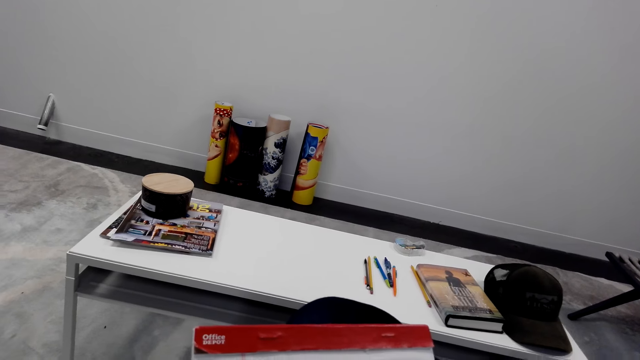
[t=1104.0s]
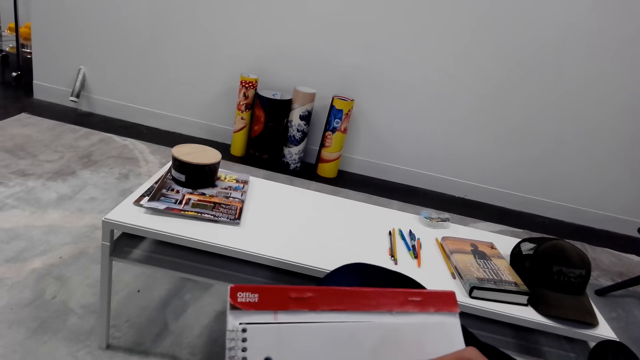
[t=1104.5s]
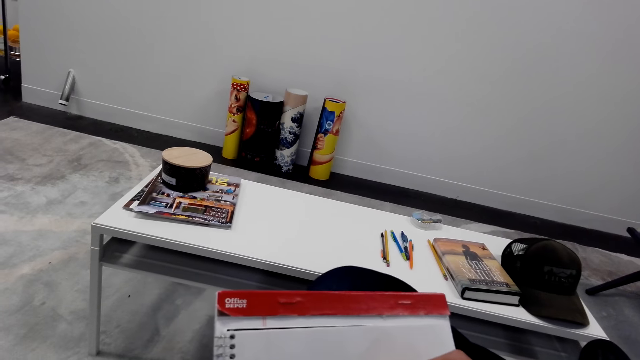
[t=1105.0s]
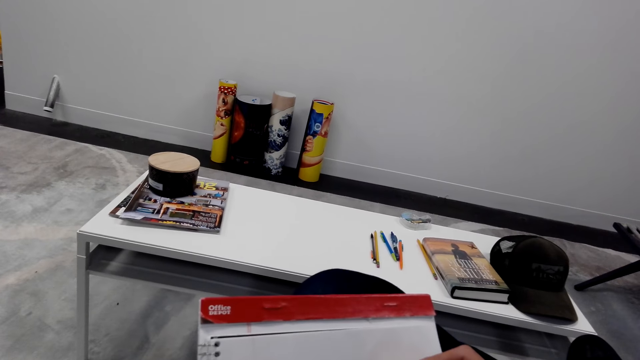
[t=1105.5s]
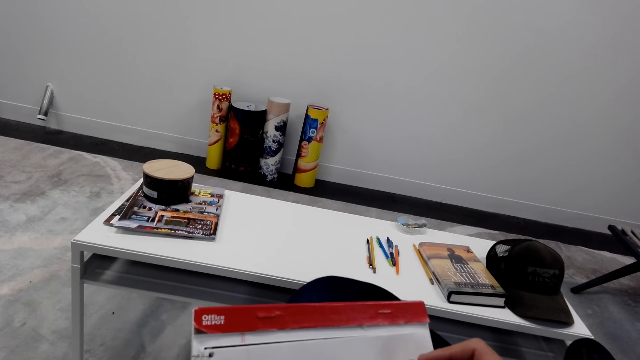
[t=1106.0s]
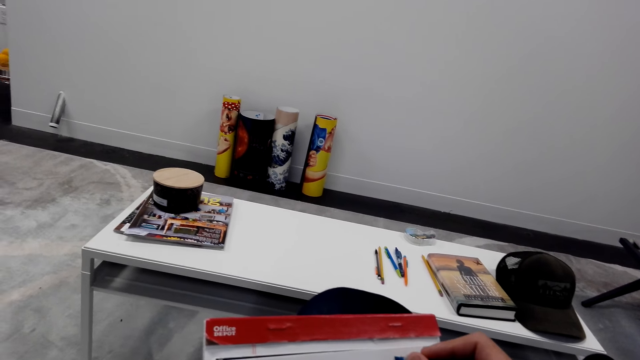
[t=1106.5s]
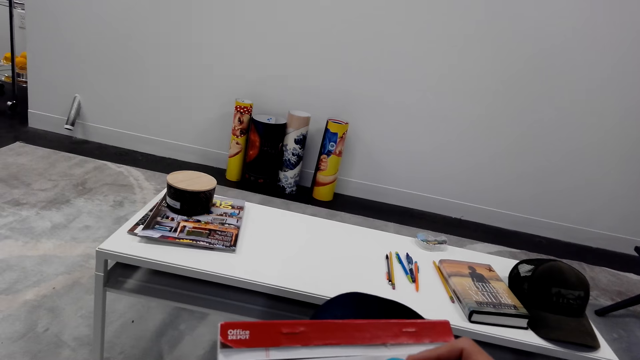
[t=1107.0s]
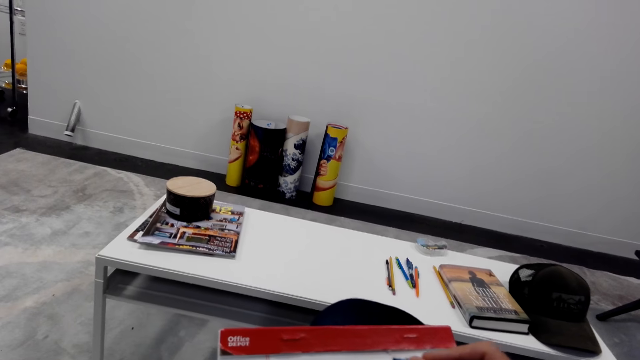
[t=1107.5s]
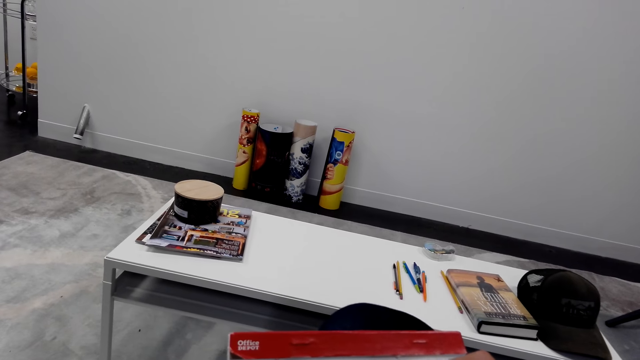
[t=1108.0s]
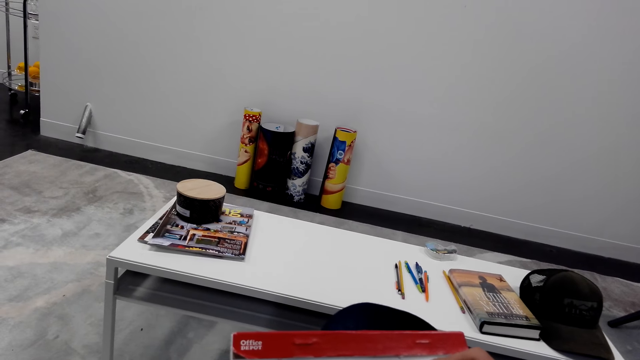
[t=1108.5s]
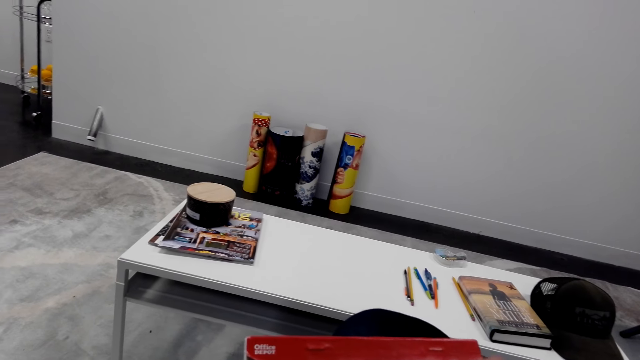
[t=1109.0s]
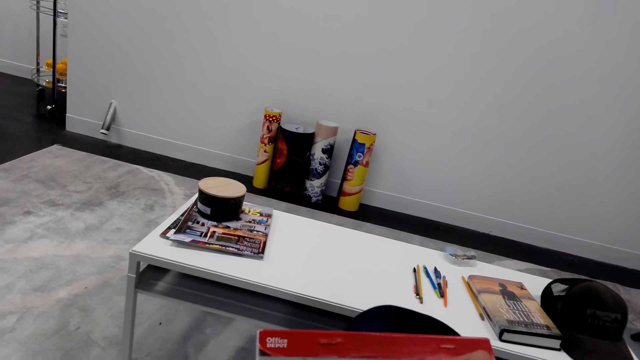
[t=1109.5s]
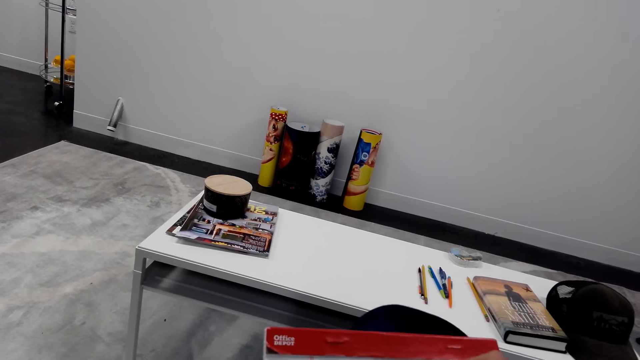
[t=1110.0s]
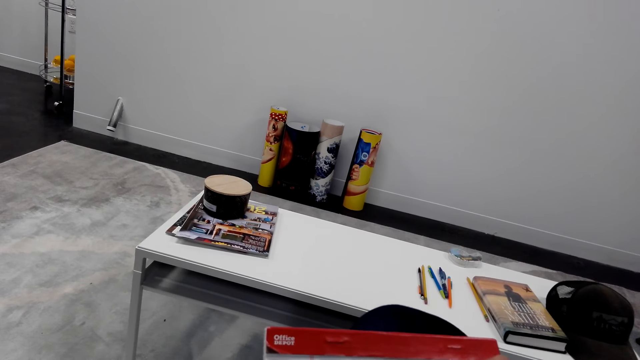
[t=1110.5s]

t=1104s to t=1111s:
The camera wearer draws on a book.

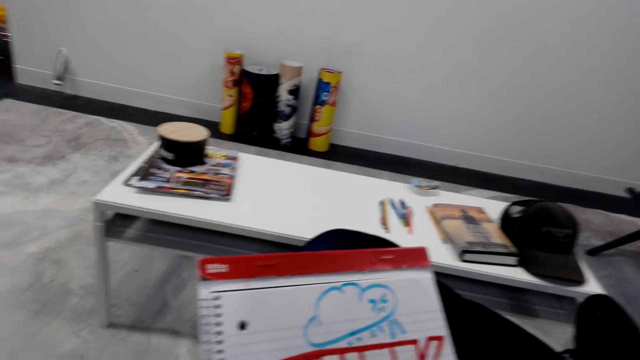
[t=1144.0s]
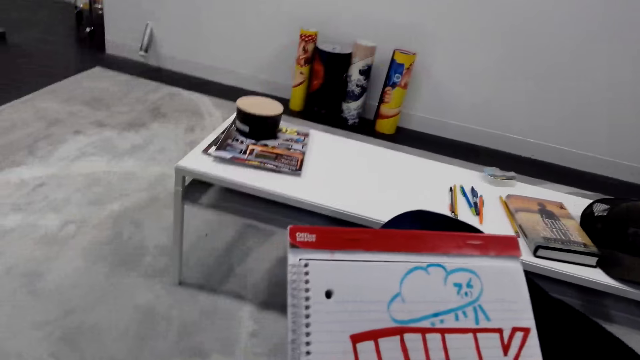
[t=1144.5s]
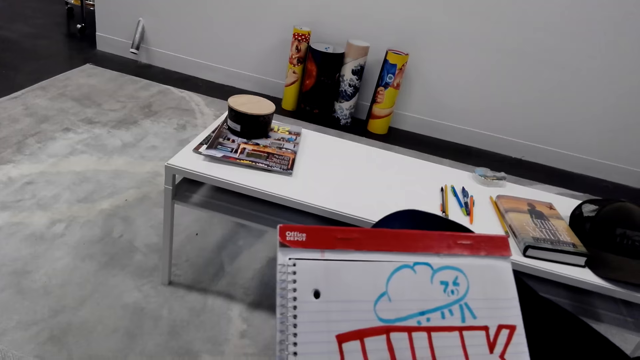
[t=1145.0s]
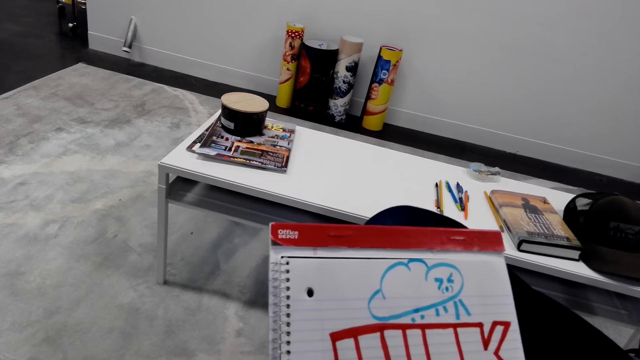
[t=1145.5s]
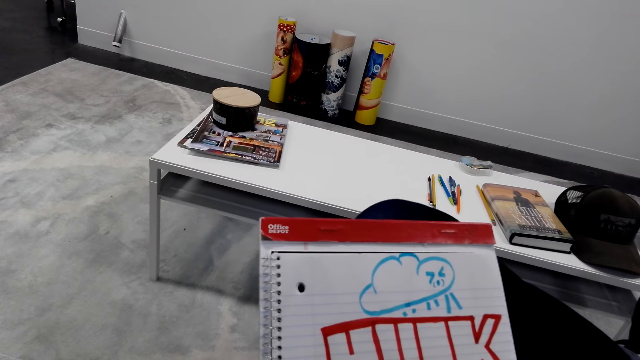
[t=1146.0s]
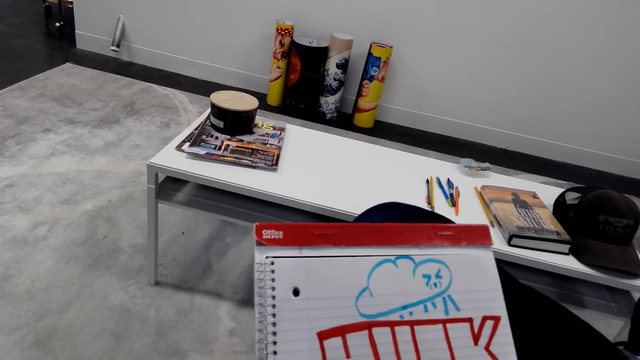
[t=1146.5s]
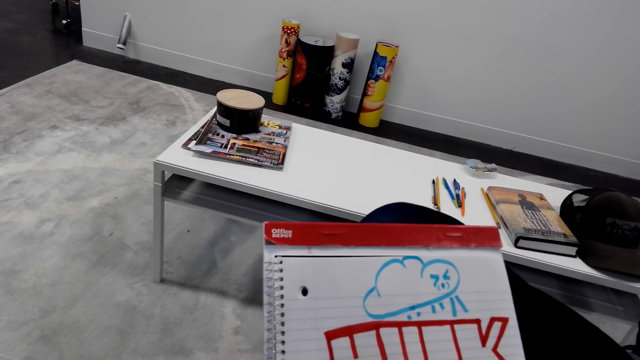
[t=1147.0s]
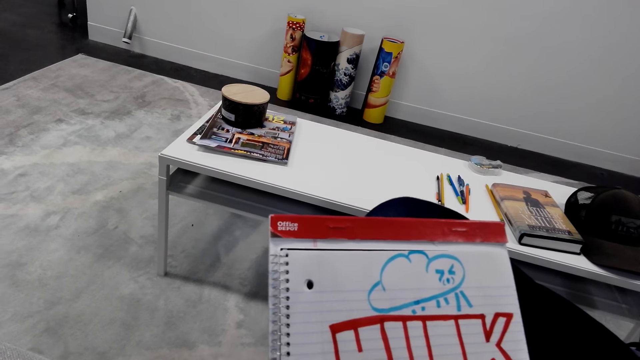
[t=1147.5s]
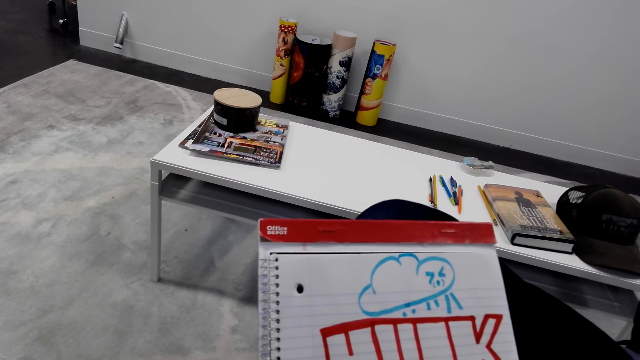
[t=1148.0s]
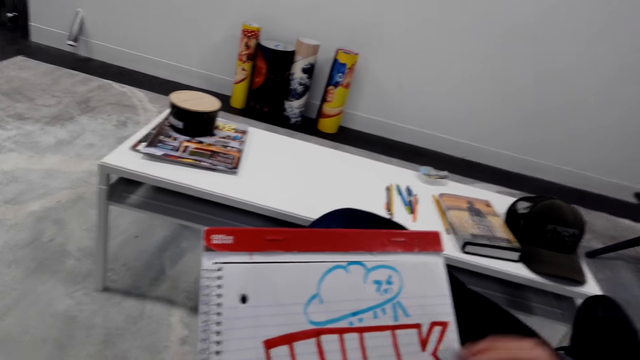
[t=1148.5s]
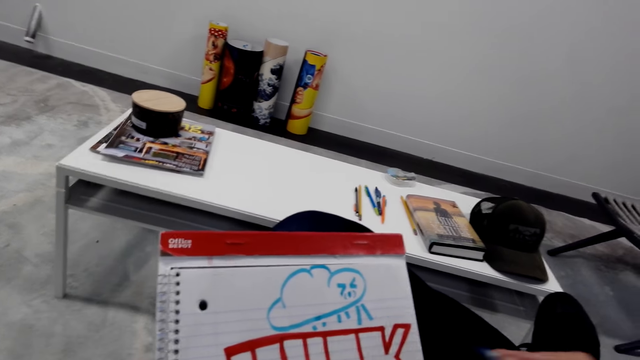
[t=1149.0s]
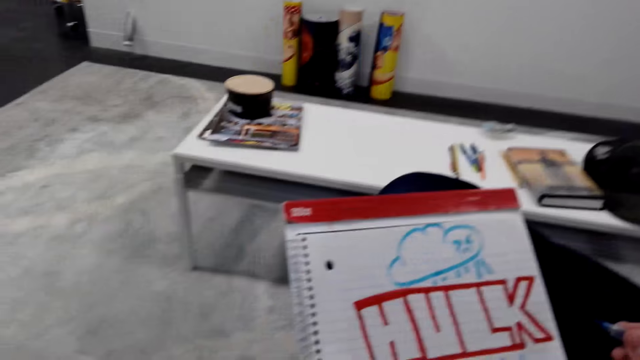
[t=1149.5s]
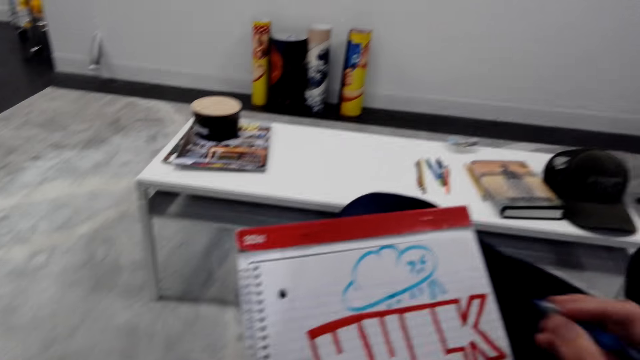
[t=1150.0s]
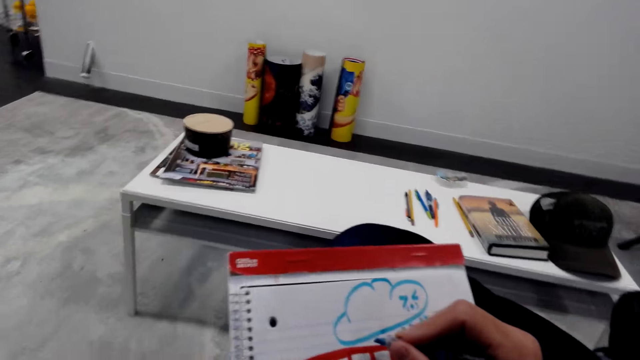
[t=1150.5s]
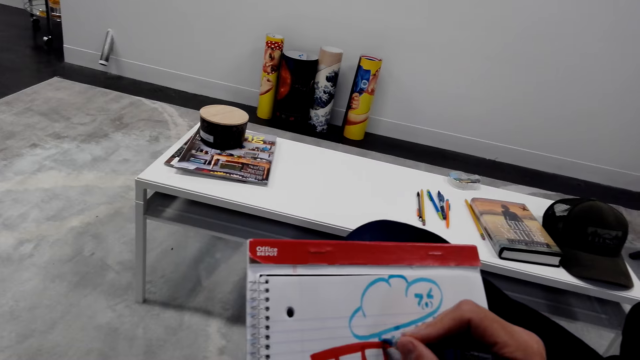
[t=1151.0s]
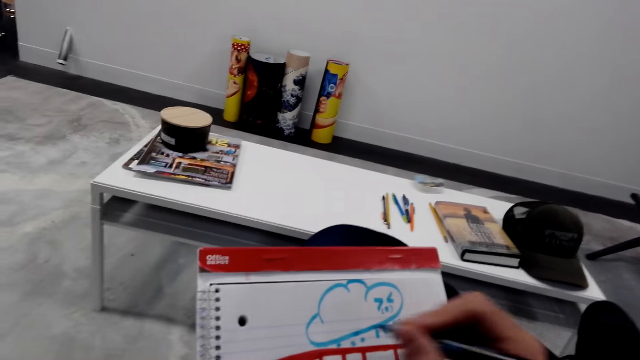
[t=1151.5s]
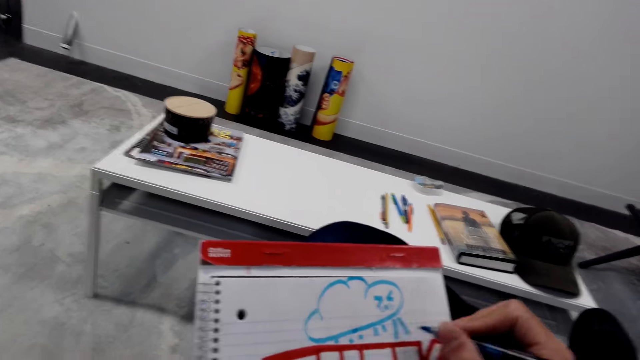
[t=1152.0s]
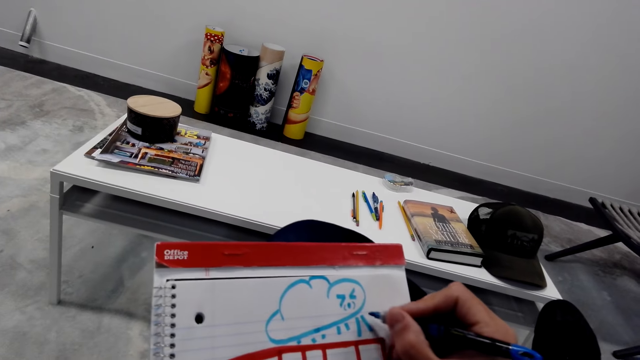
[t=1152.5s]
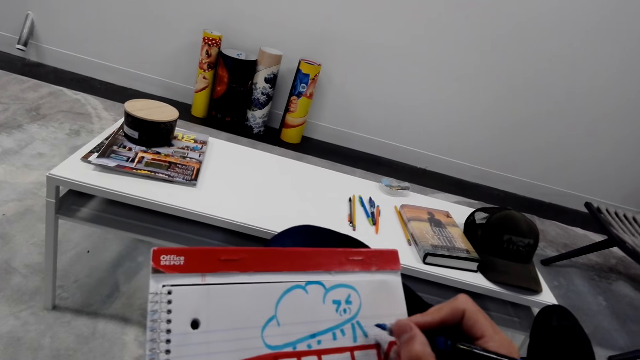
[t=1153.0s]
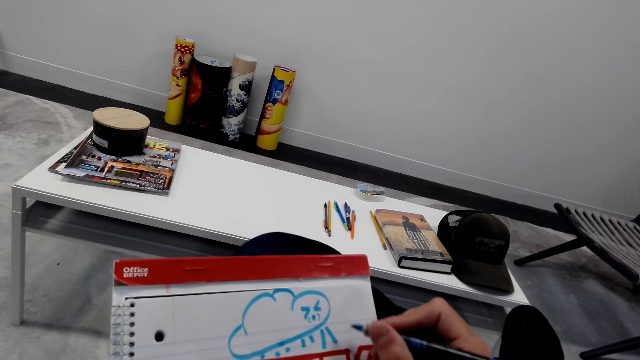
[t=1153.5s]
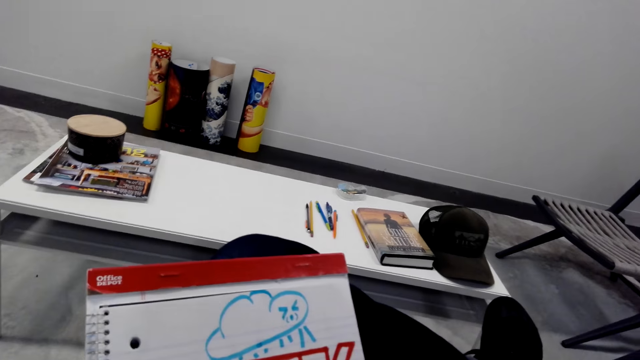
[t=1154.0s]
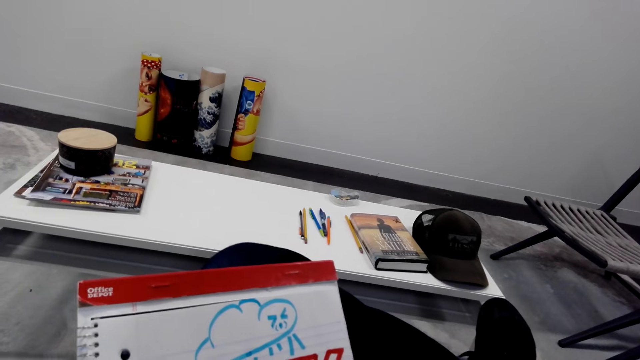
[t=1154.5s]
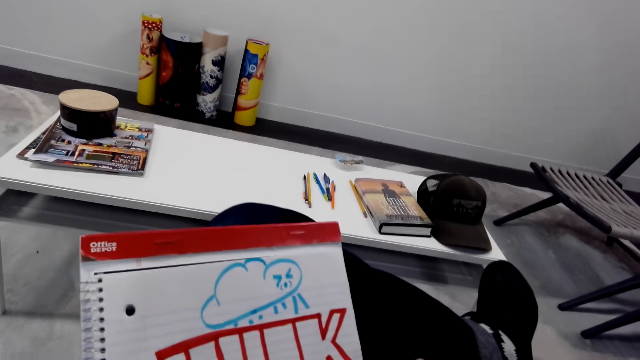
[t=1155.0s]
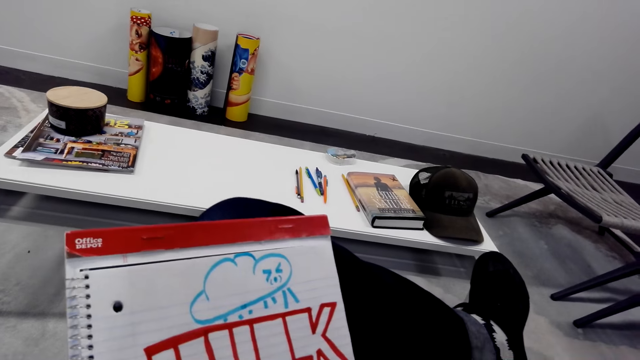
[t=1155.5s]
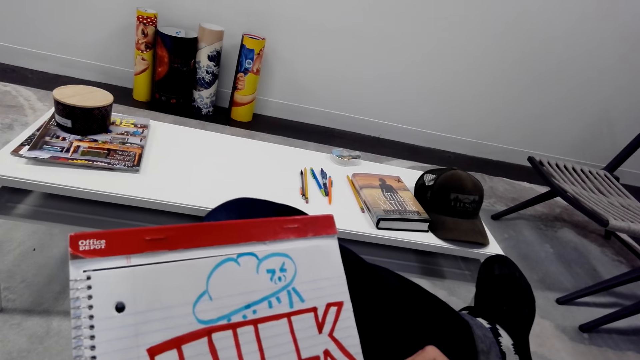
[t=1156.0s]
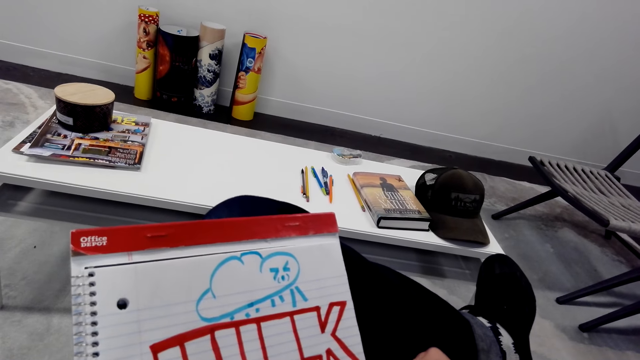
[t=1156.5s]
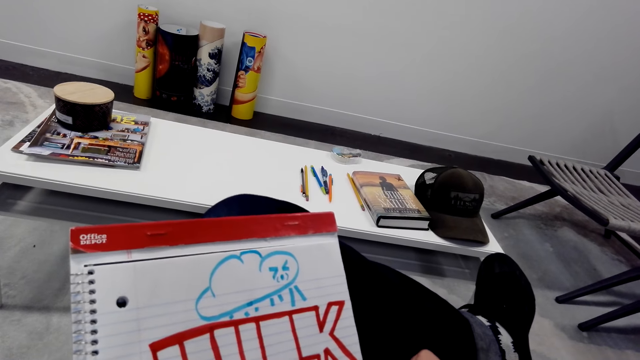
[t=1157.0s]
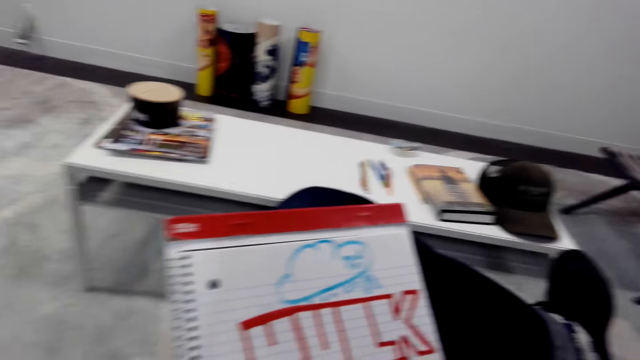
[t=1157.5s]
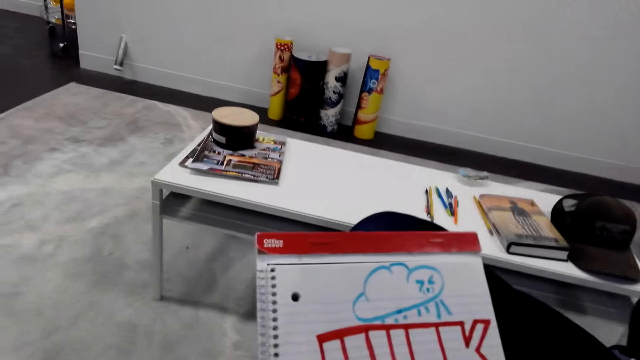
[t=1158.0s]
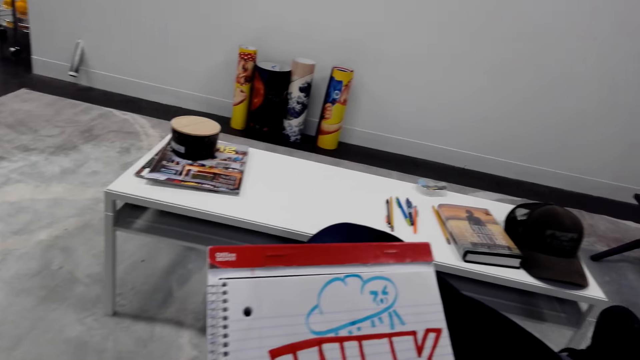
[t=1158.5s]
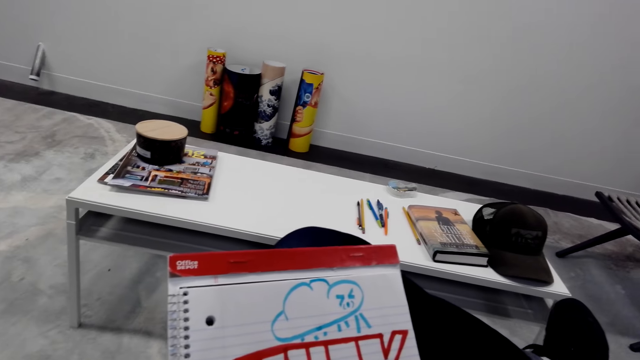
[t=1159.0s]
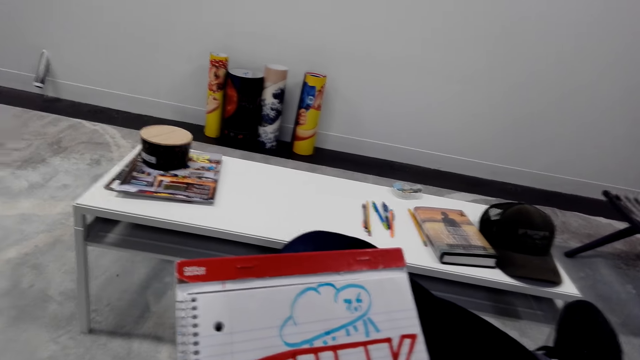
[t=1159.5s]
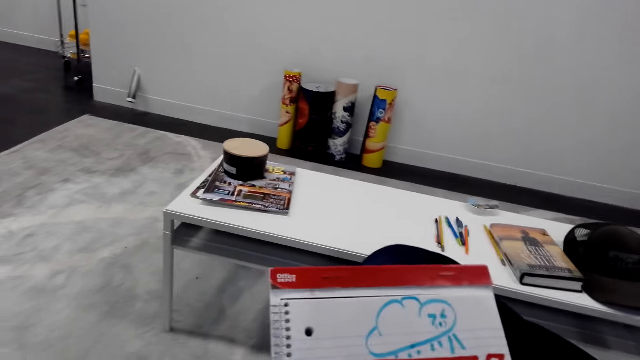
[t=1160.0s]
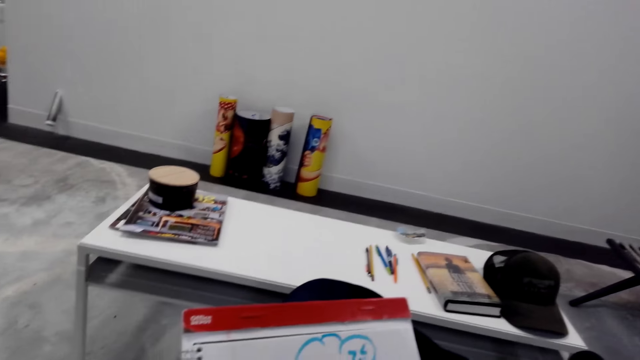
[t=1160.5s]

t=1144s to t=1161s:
The camera wearer looks at the drawing. They draw on a book. They look at the drawing.
